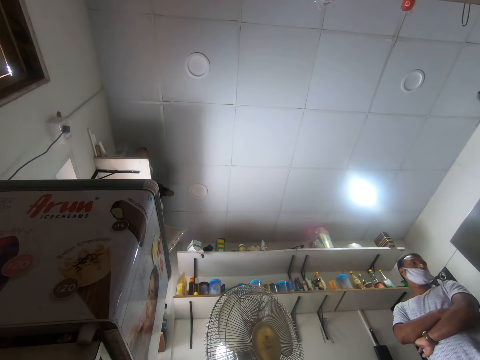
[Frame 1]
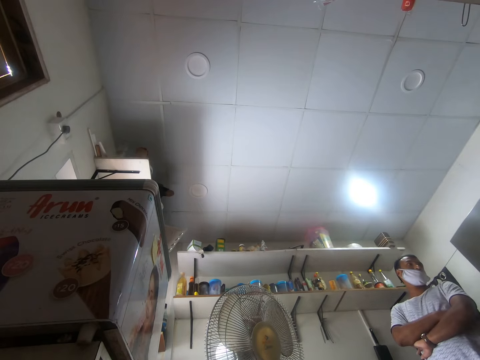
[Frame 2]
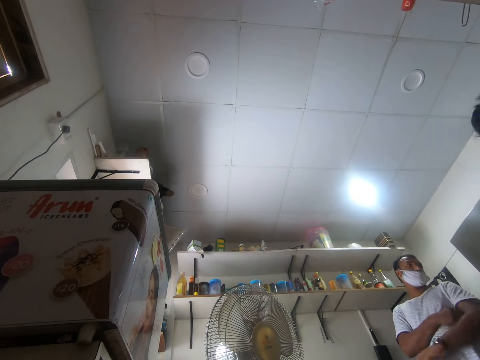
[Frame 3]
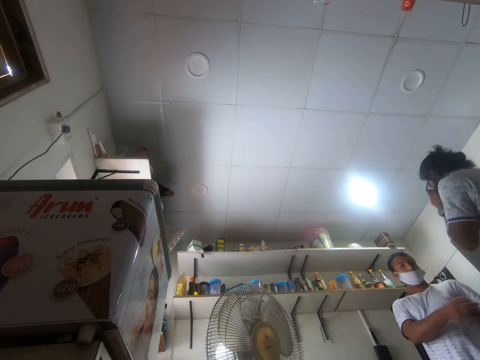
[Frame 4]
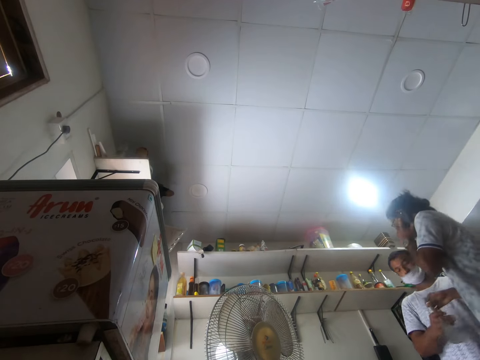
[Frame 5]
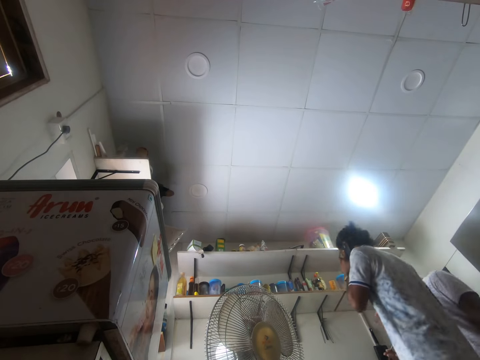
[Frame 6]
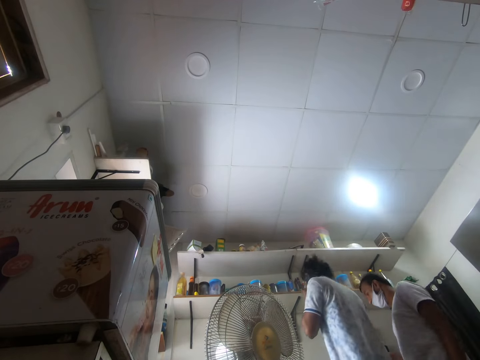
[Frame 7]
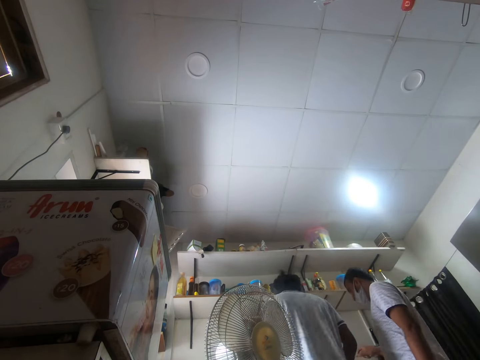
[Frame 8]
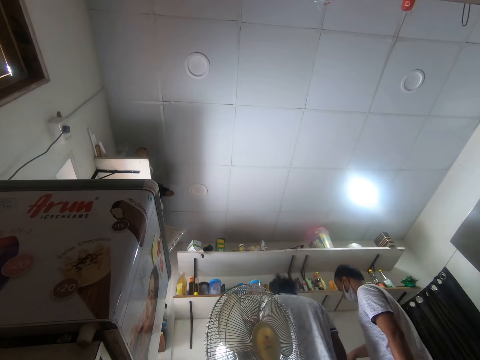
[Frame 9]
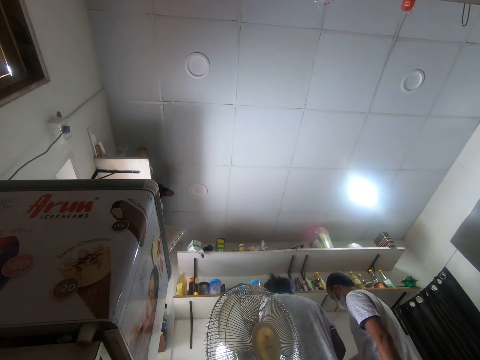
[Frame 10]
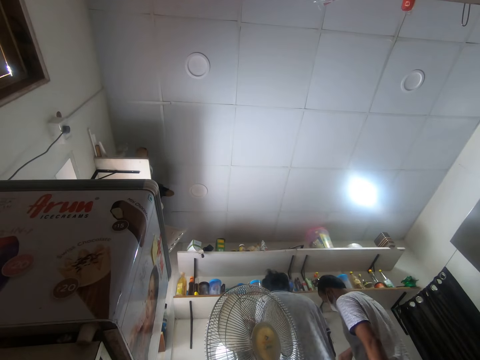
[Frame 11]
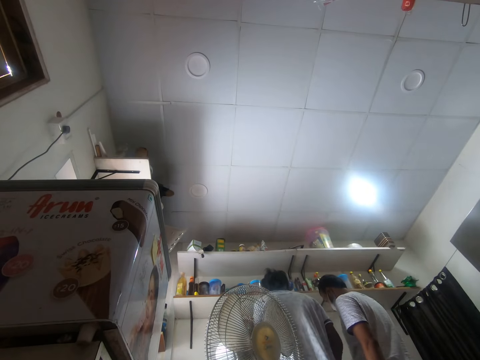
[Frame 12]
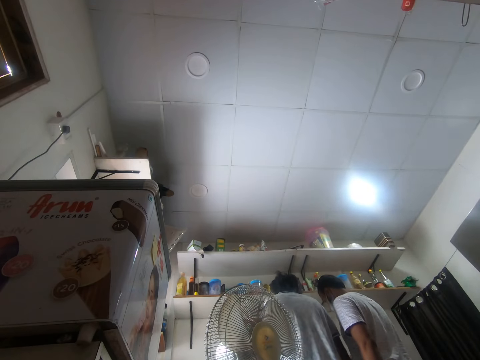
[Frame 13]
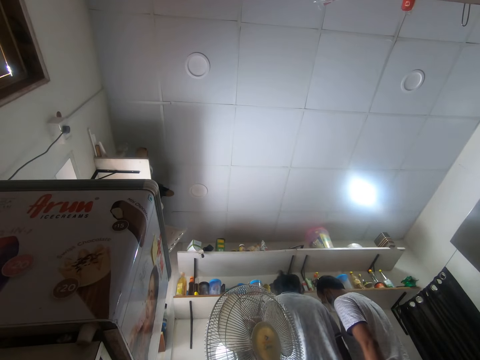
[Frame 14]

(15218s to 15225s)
The camera wearer passes a spatula to the man with his right hand.

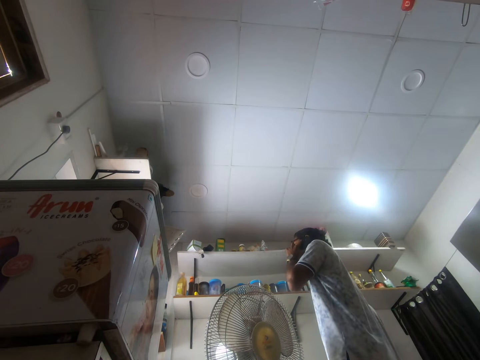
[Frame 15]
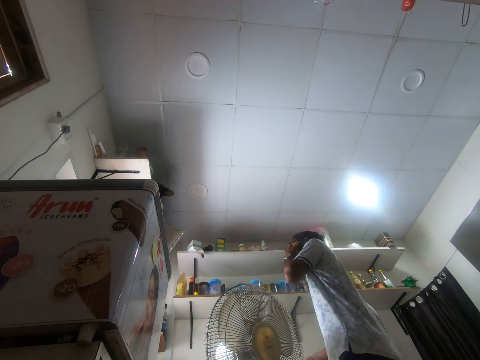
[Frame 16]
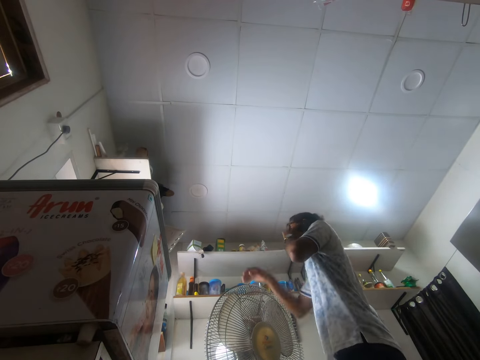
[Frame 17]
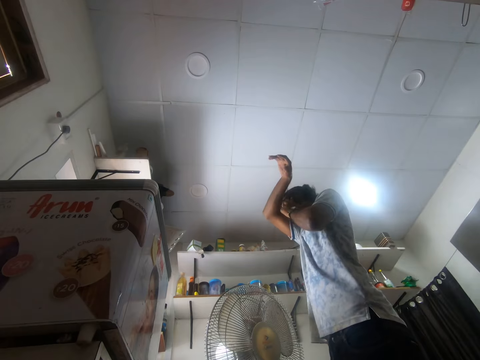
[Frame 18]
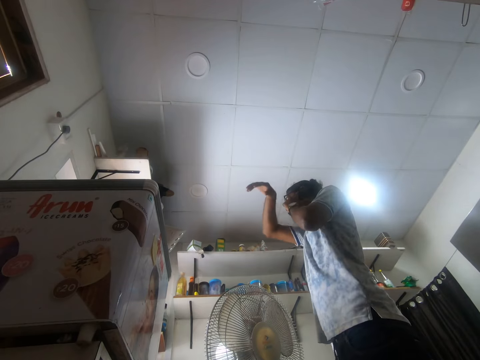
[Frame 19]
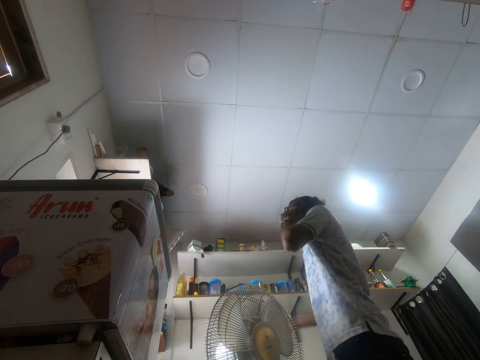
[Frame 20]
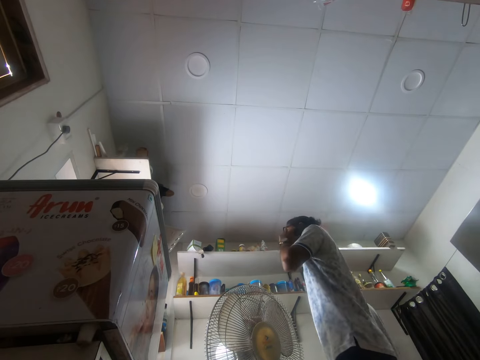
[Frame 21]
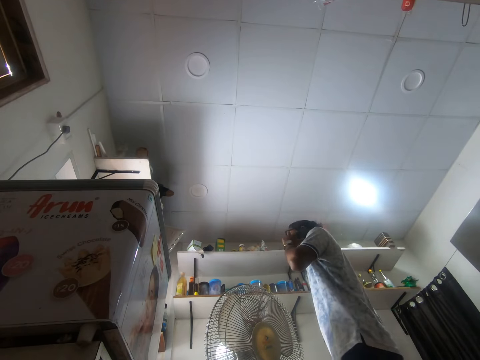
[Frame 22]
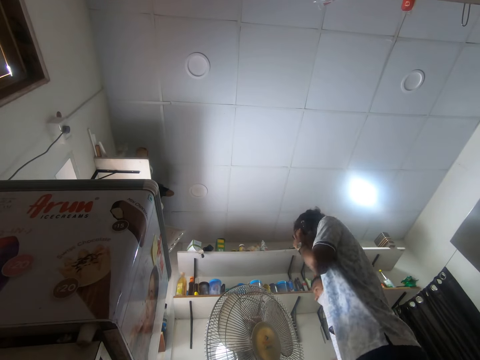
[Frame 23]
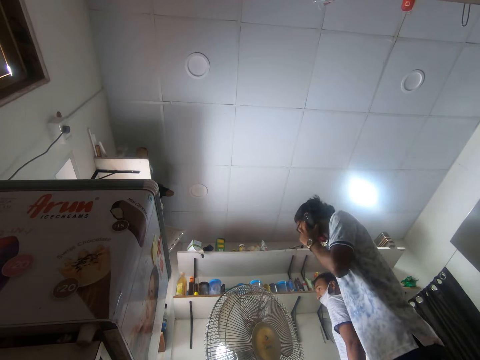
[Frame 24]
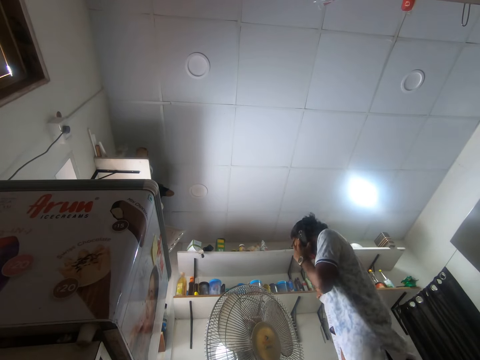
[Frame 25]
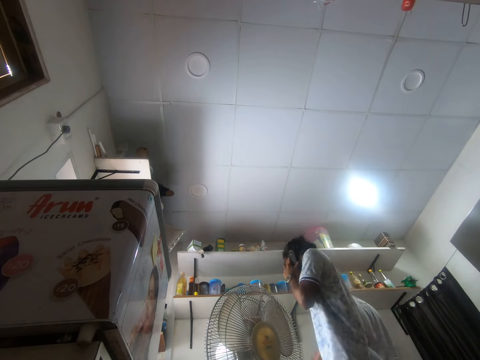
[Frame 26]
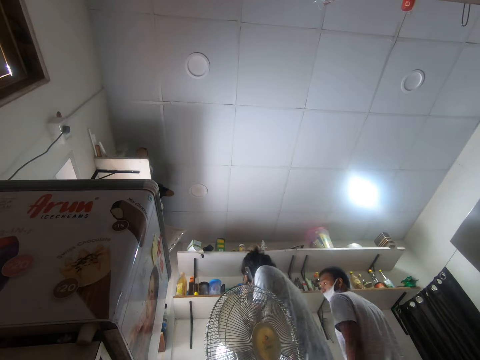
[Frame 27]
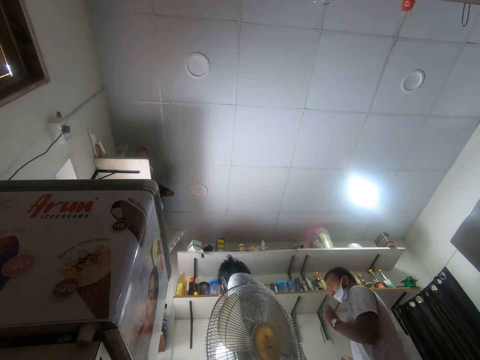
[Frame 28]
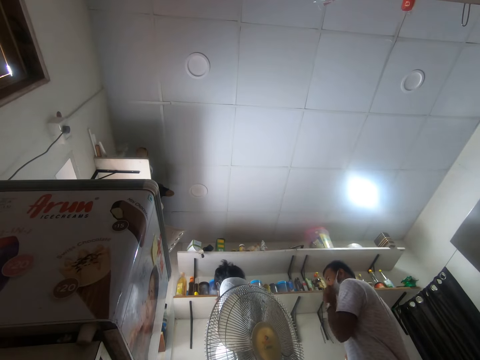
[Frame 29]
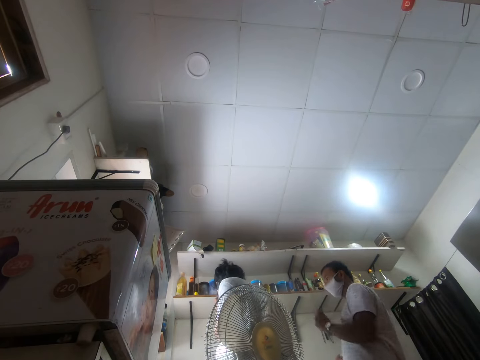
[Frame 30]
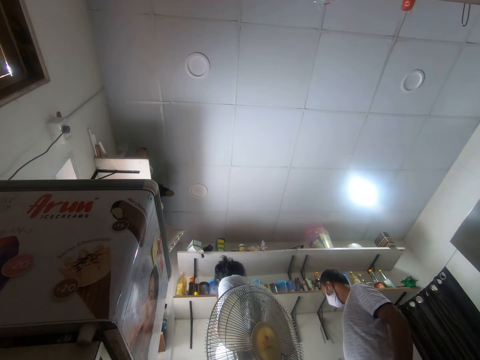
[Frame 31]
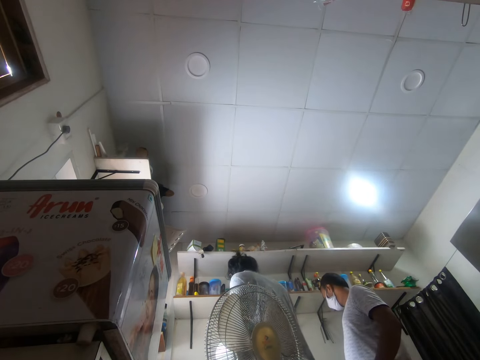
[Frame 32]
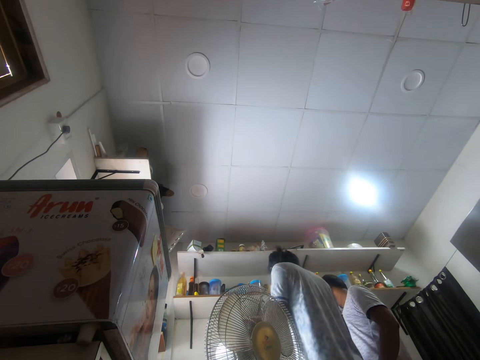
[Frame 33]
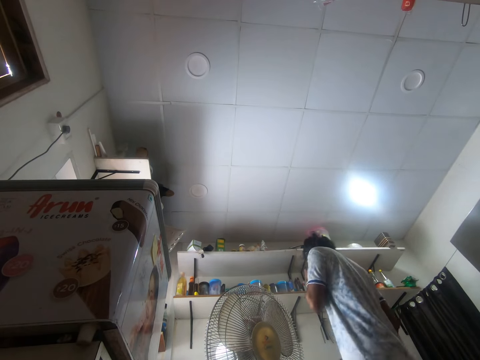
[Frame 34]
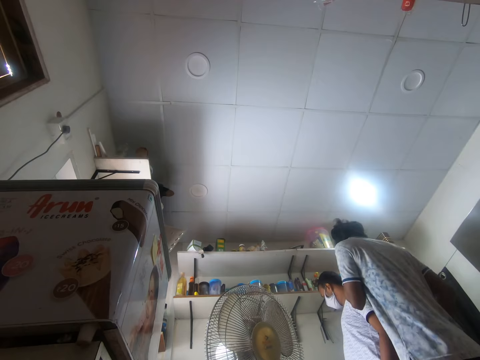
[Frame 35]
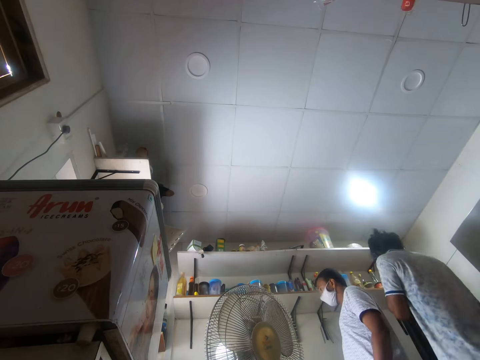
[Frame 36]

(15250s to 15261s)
The camera wearer wipes his face with his right hand. The man adjusts a mask on his face with his left hand.

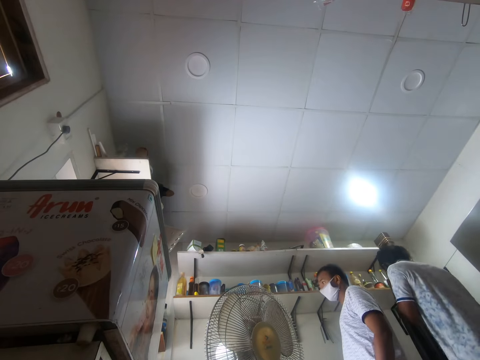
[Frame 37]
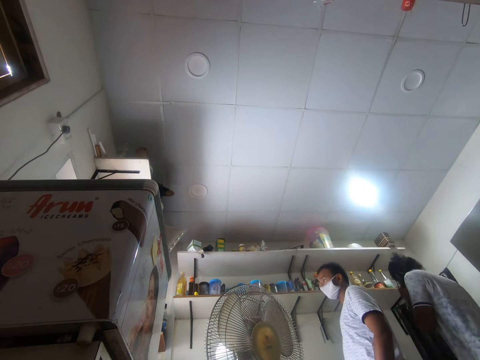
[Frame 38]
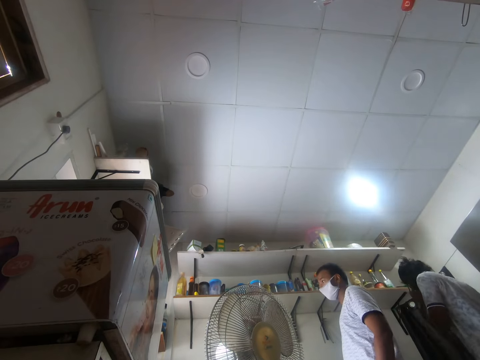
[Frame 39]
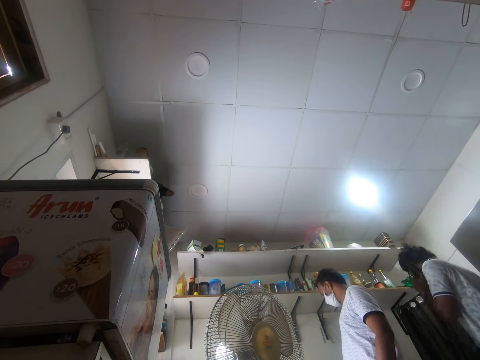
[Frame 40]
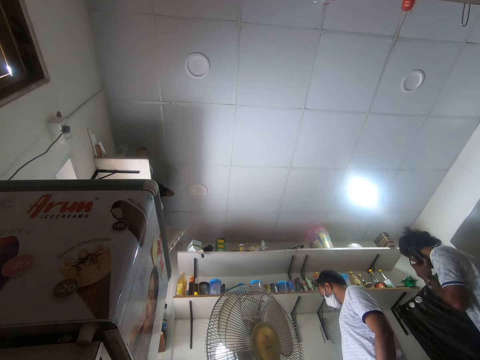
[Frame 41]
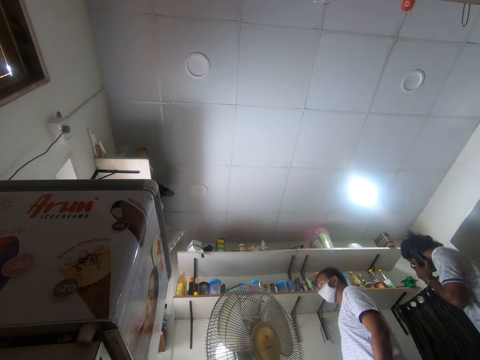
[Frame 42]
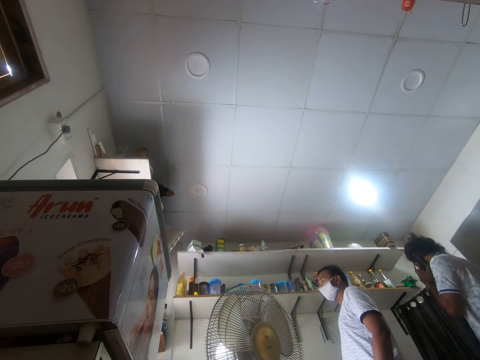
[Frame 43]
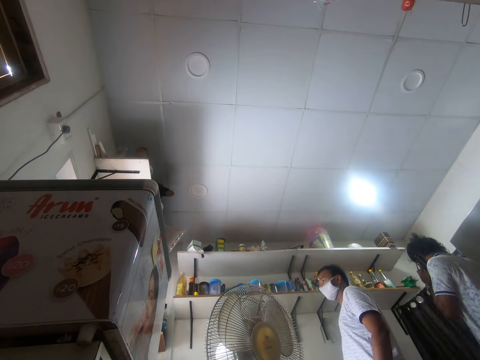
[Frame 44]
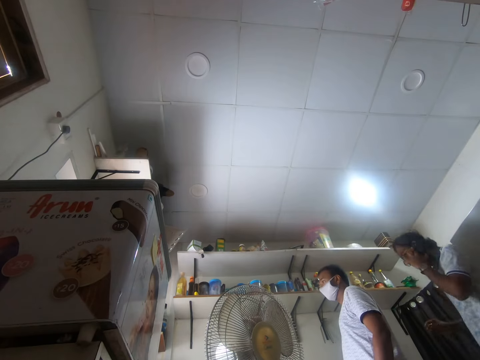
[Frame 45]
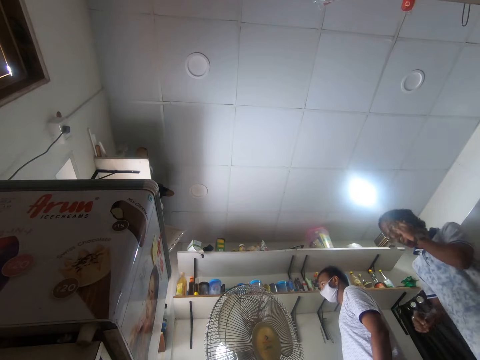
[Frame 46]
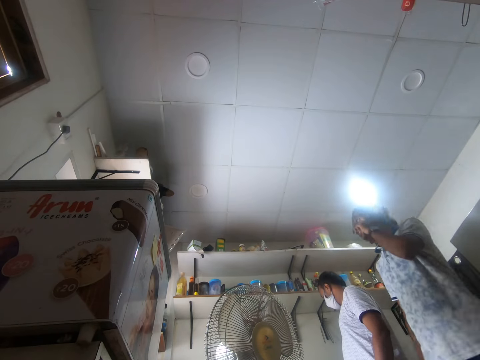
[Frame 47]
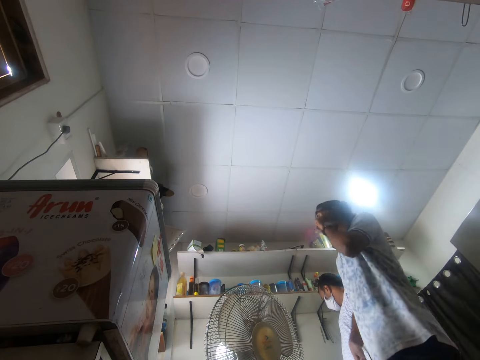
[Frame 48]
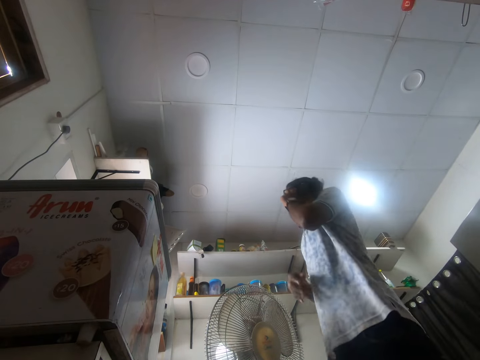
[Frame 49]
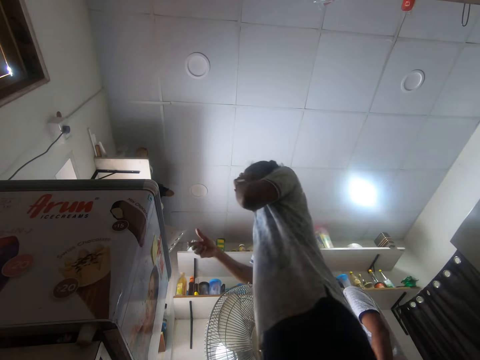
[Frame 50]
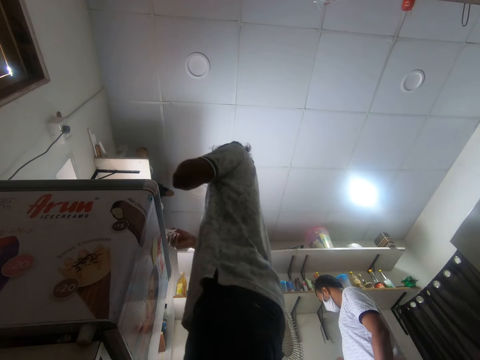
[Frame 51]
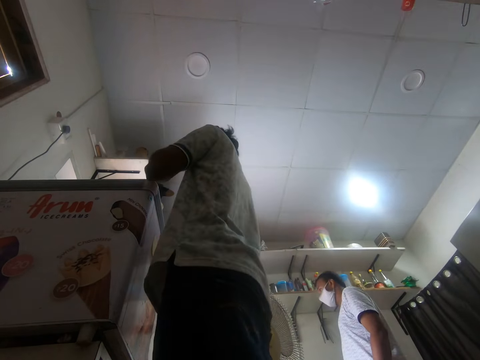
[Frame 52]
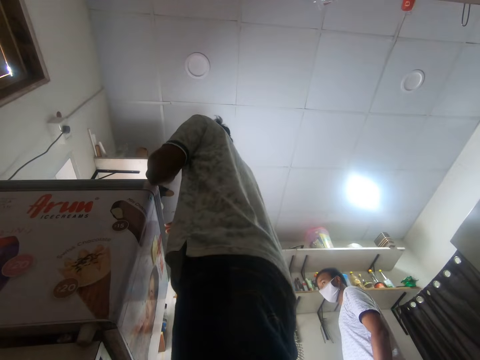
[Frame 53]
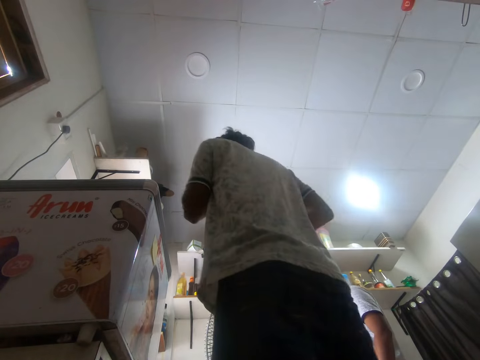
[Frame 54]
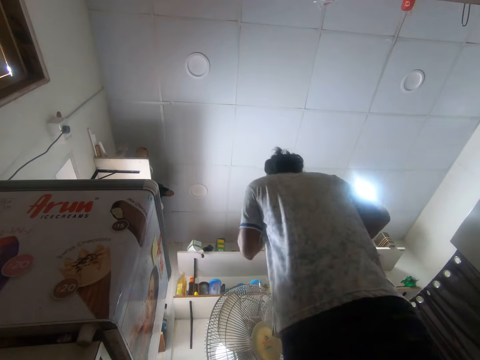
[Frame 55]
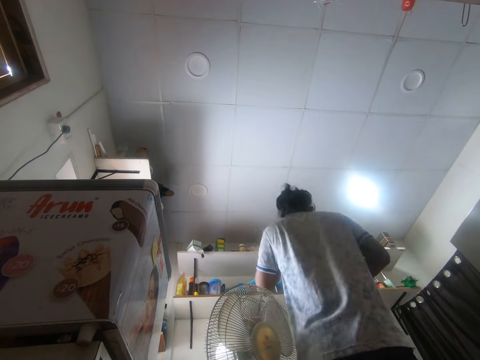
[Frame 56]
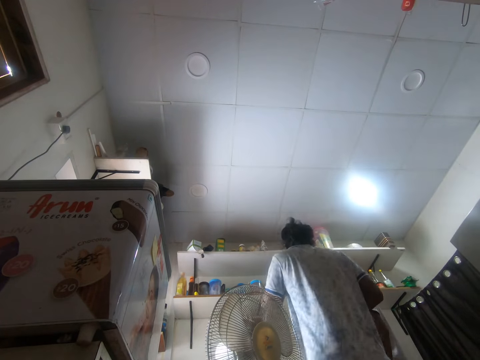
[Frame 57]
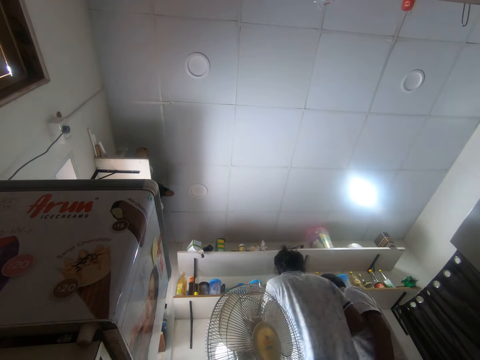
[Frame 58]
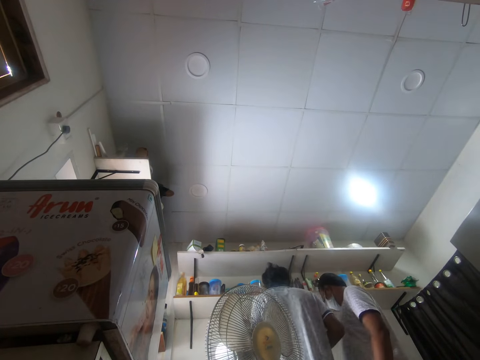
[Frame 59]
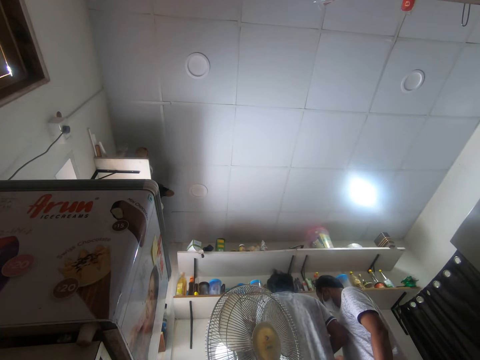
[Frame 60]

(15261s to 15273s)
The camera wearer moves a plate on a fridge with his right hand.
